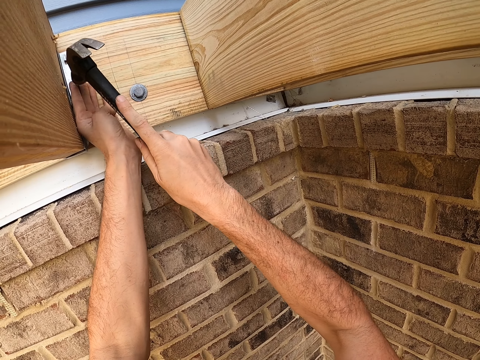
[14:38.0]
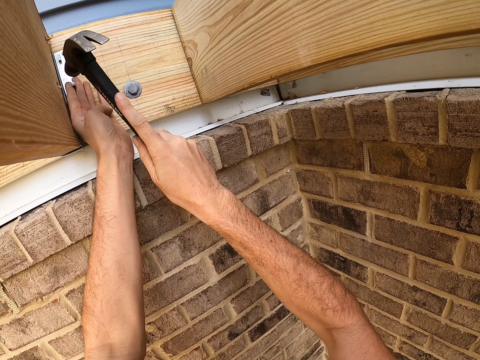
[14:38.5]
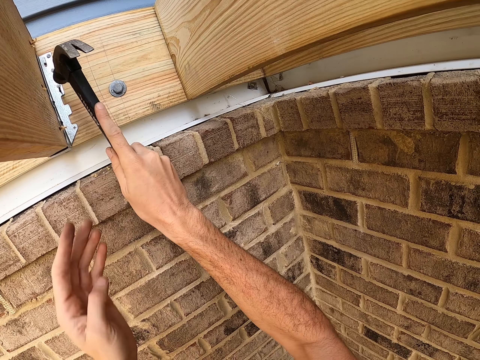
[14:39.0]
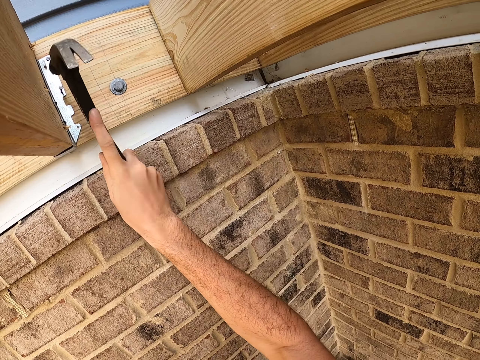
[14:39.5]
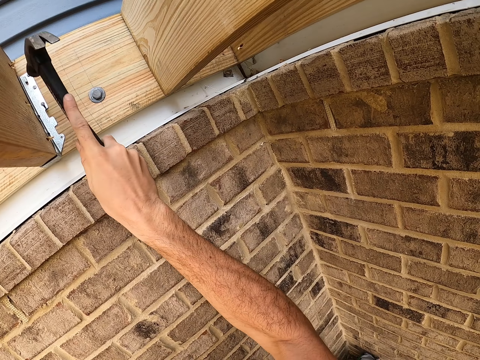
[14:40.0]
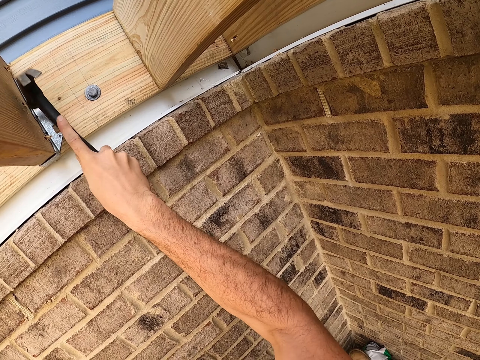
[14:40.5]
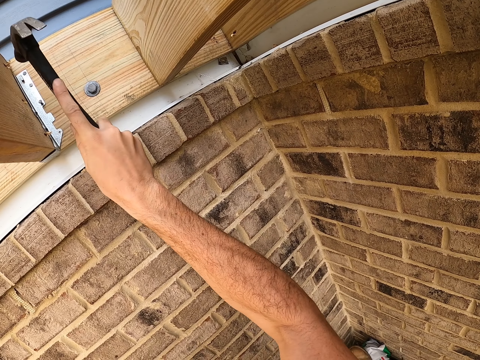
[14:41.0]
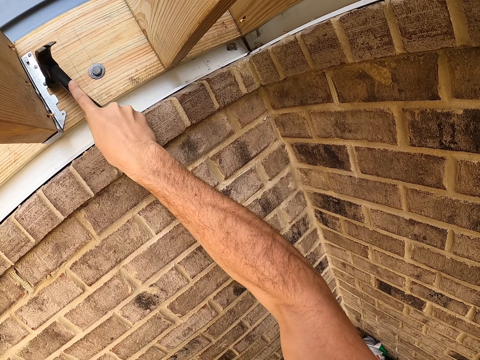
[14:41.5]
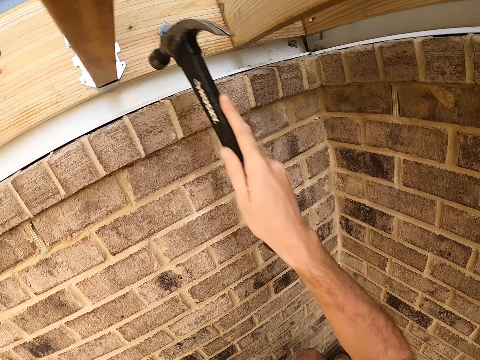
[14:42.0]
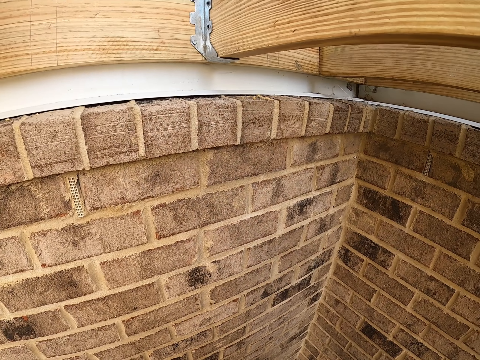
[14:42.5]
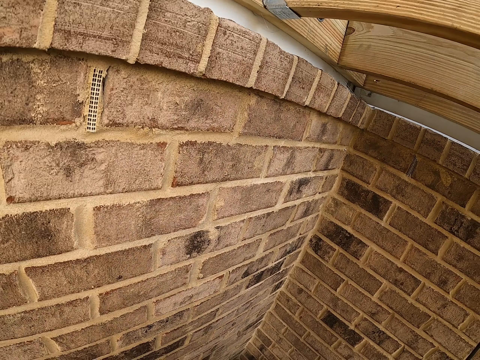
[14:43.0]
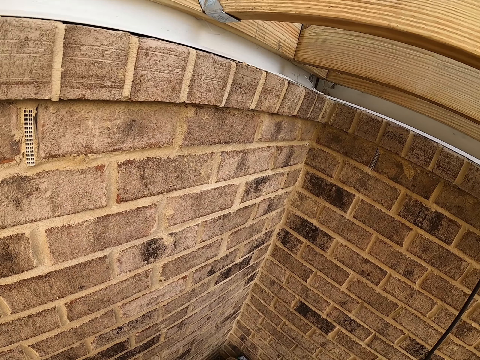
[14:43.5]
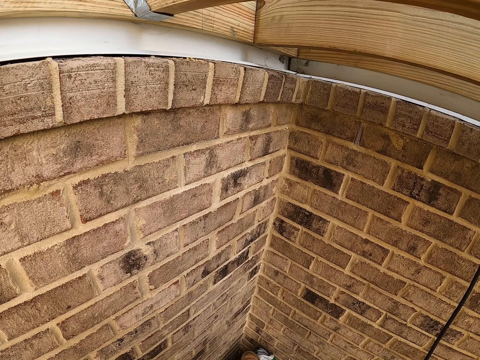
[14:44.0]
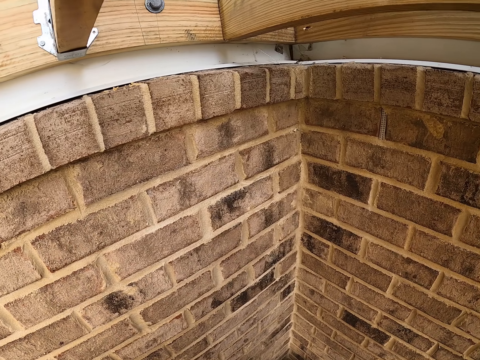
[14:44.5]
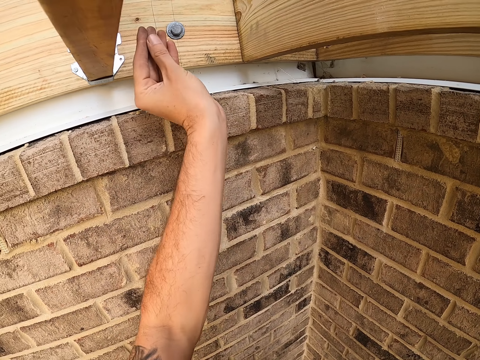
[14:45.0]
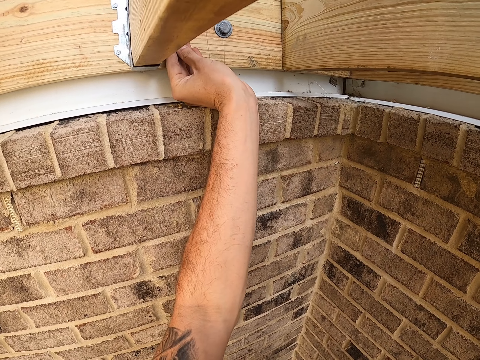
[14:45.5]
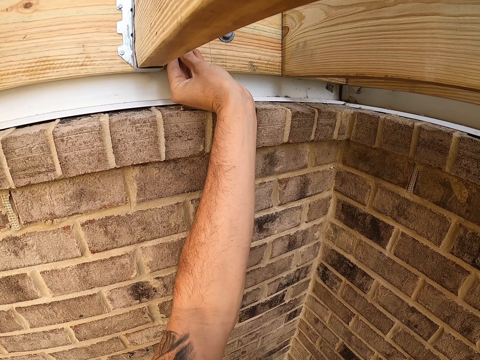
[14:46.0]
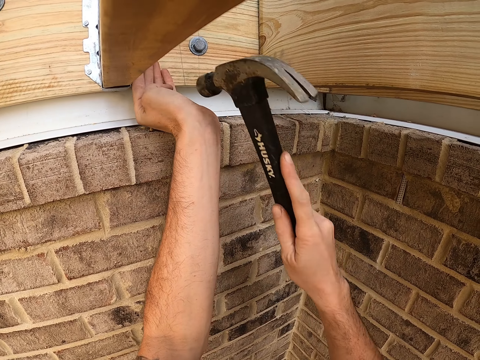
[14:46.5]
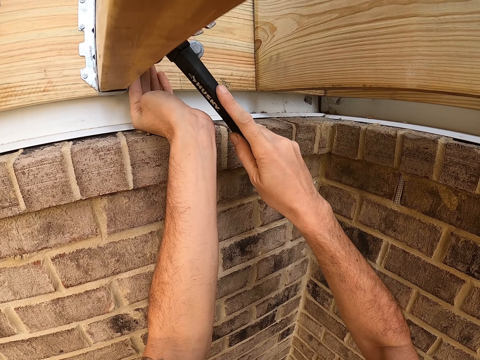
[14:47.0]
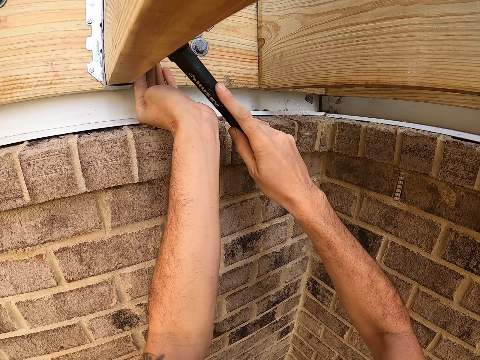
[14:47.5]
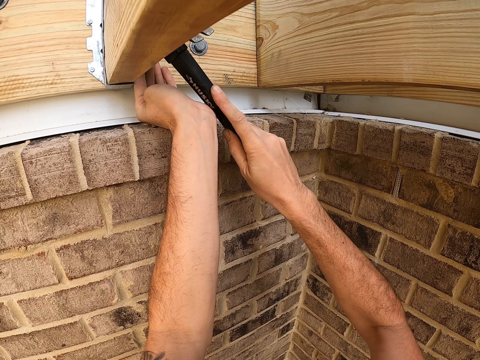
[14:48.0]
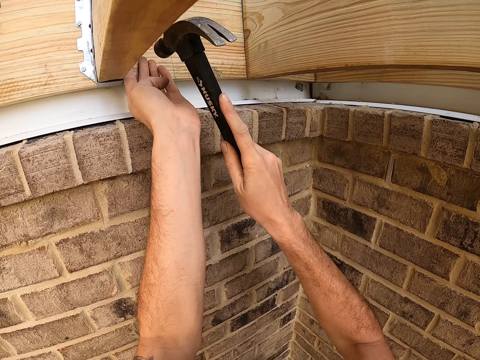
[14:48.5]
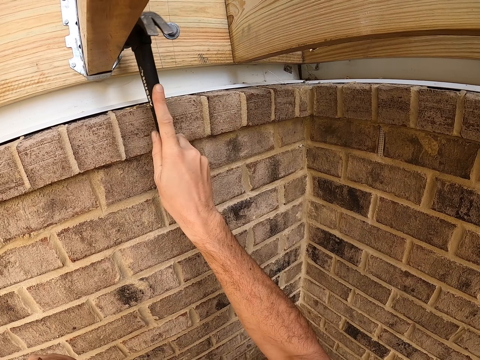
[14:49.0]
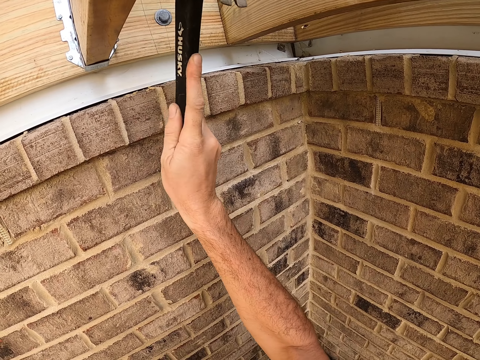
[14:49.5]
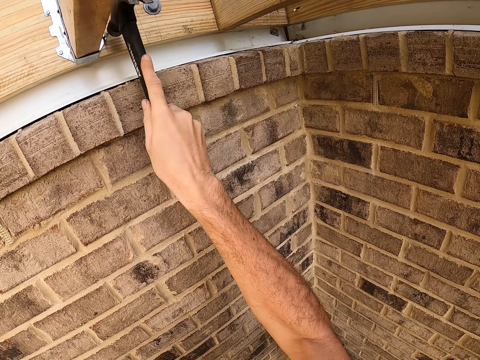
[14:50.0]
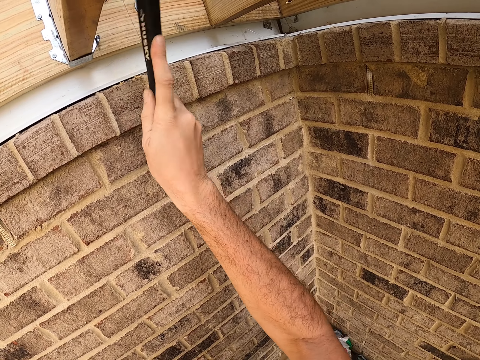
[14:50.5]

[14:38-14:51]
The camera wearer hits the nail in the hinge with the hammer in the right hand. They look around. They hold a nail. They put the nail in the hinge. They hit the nail in the hinge with the hammer in the right hand.

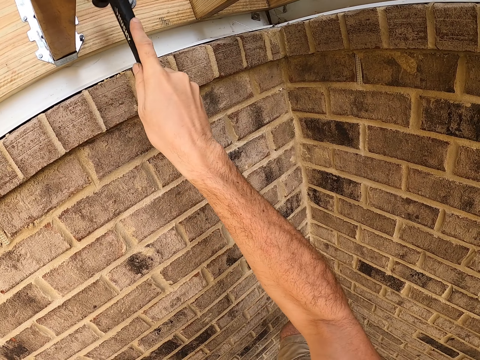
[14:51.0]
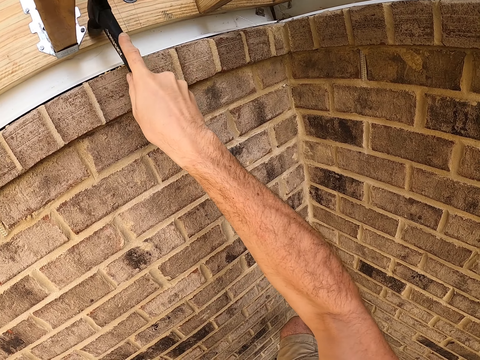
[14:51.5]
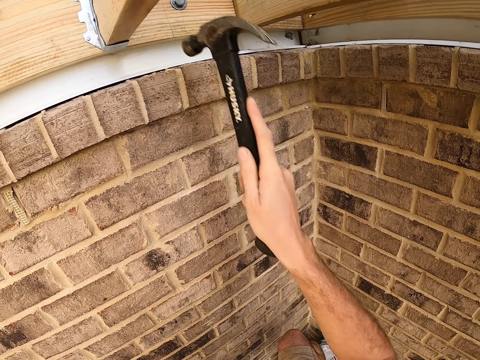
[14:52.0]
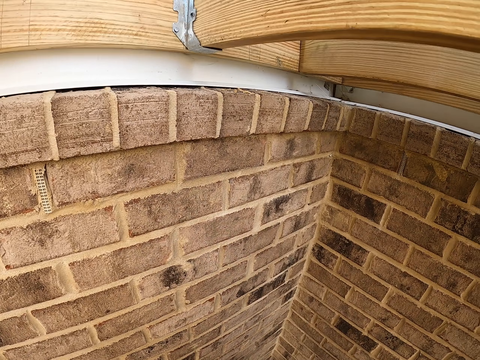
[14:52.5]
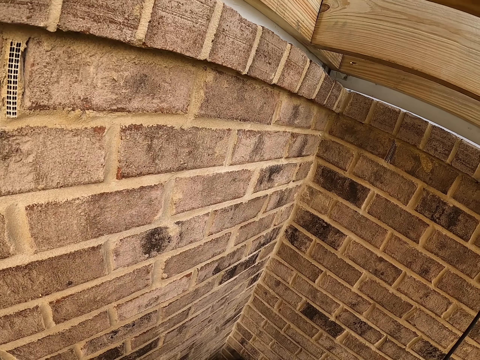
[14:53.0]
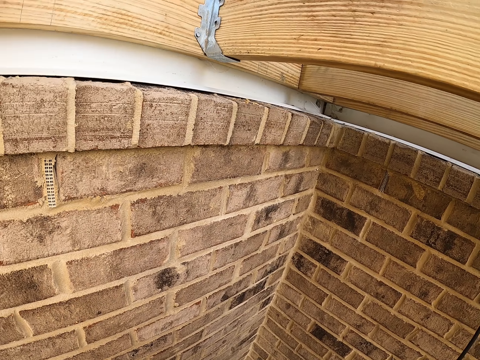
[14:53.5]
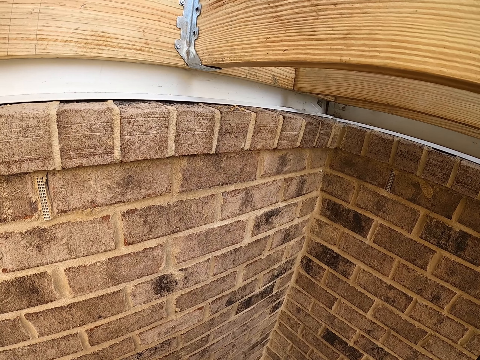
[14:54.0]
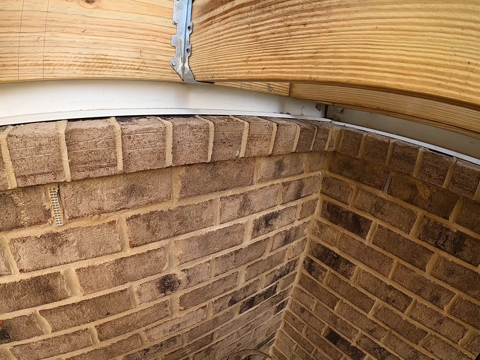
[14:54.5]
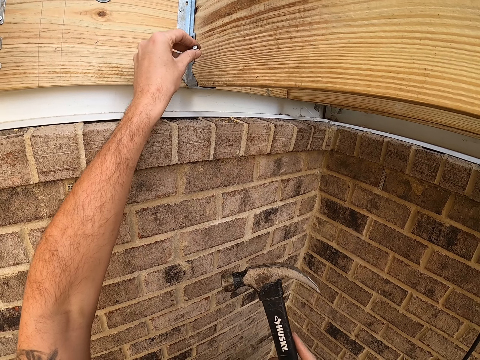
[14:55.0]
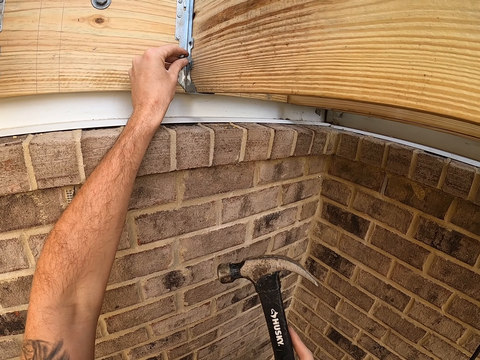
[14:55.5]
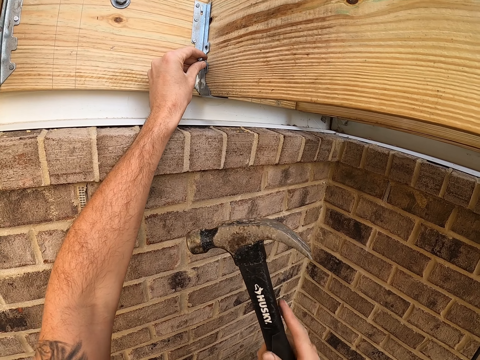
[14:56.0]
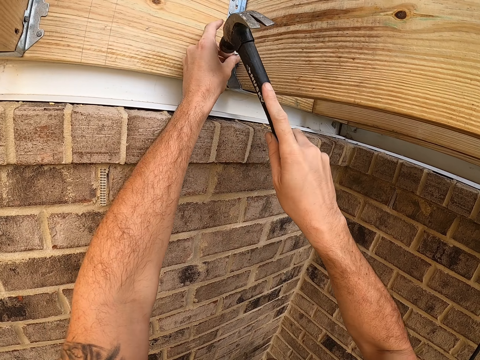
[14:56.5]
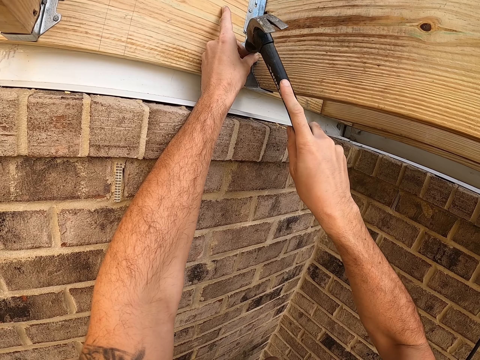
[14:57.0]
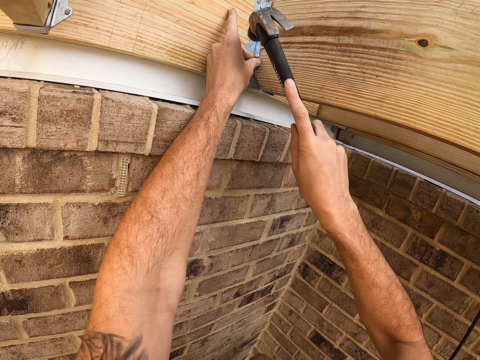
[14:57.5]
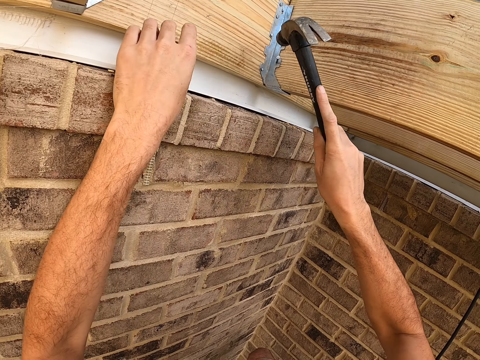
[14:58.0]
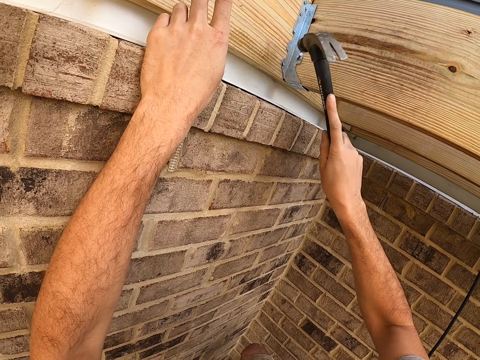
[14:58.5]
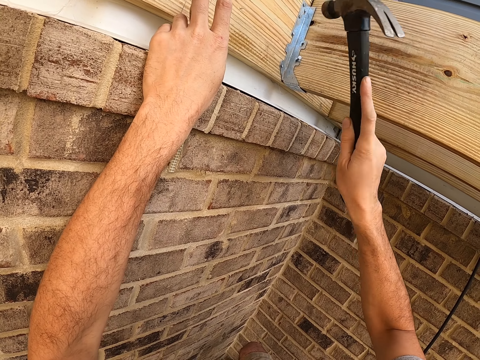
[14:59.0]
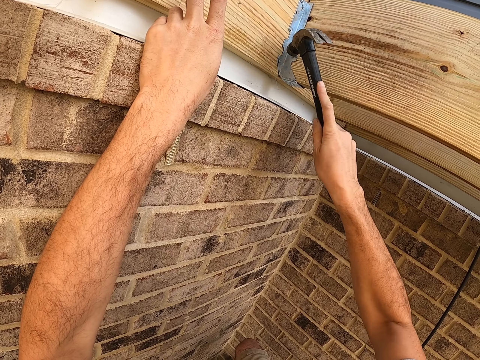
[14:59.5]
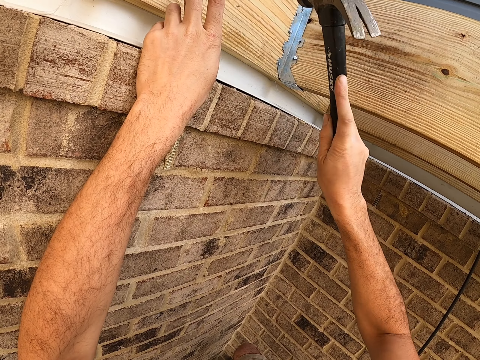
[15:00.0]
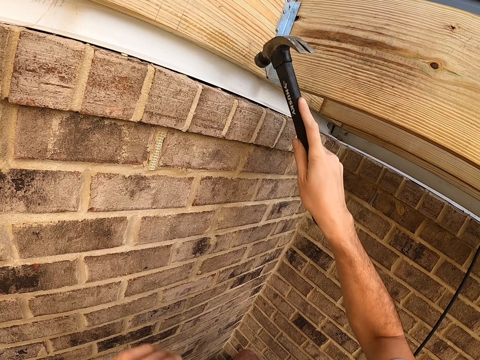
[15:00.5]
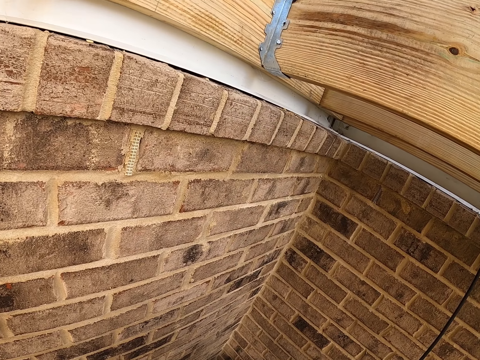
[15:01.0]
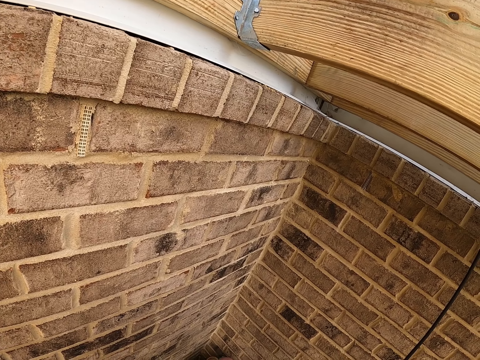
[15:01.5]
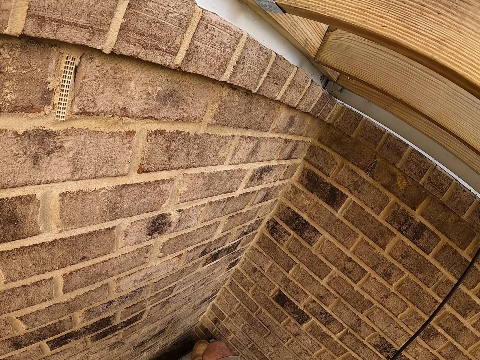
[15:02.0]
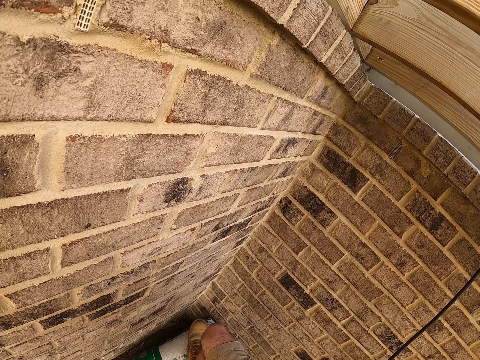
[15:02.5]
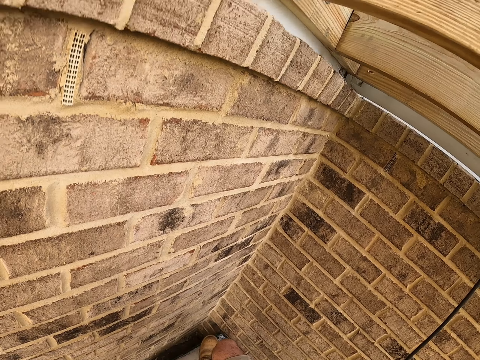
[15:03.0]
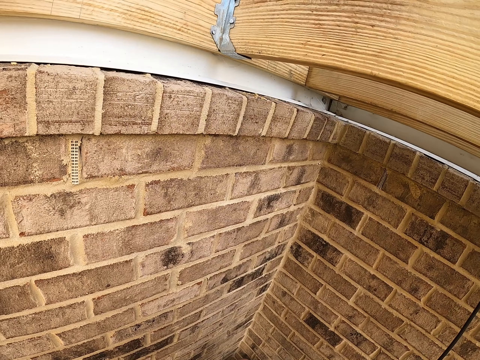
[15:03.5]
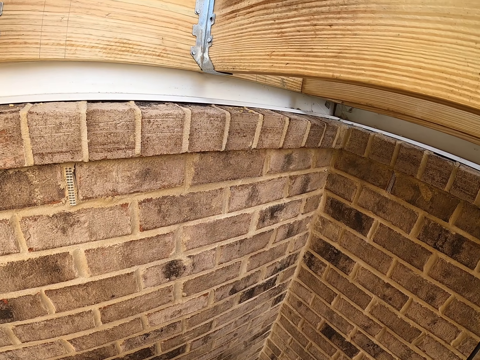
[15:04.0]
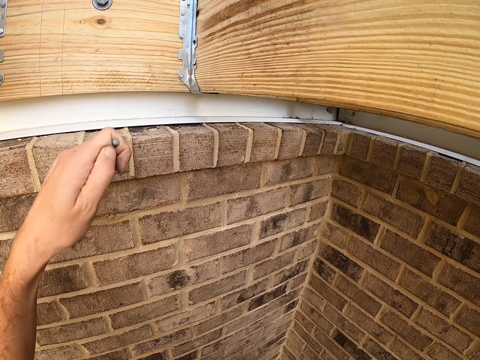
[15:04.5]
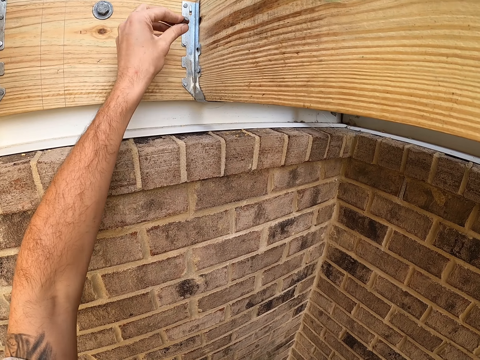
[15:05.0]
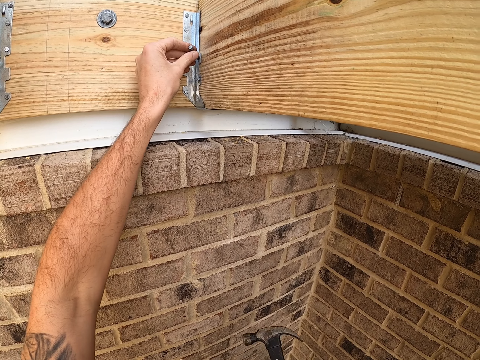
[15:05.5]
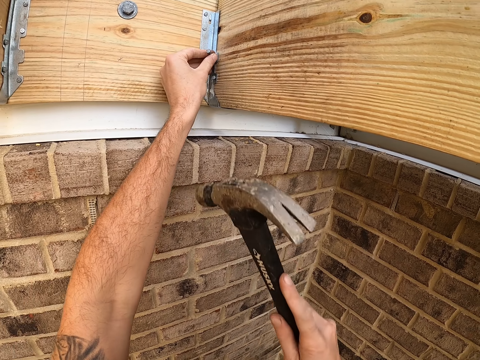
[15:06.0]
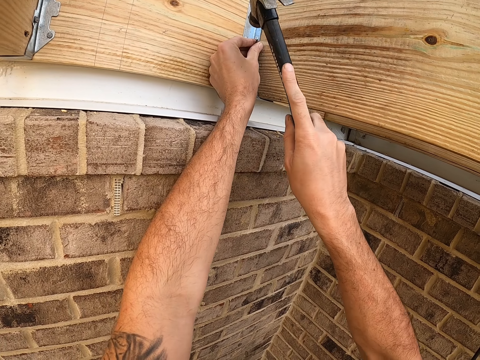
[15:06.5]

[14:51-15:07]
The camera wearer looks around. They hold a nail. They put the nail in the hinge. They hit the nail in the hinge with the hammer in the right hand. They place the left hand on the wall. They hit the nail in the hinge with the hammer in the right hand. They look around. They hold the nail. They put the nail in the hinge. They hit the nail into the wood with the hammer.
